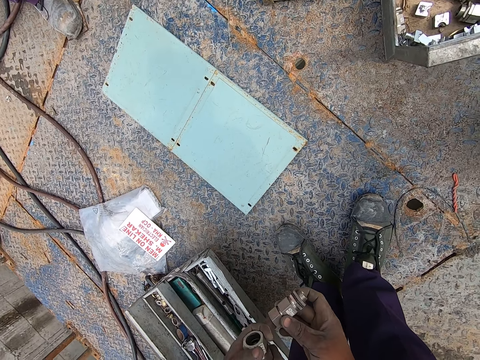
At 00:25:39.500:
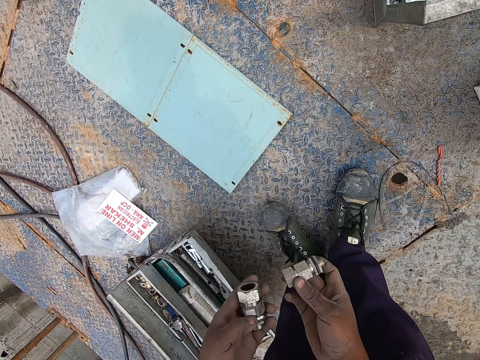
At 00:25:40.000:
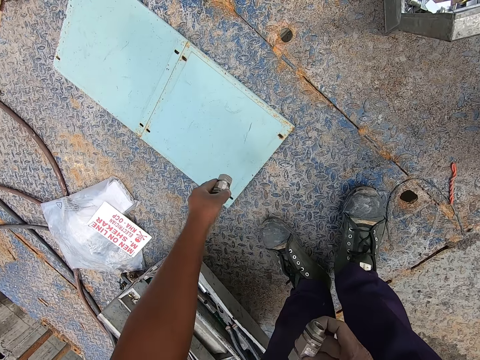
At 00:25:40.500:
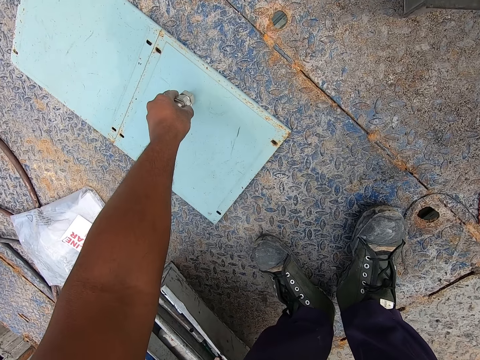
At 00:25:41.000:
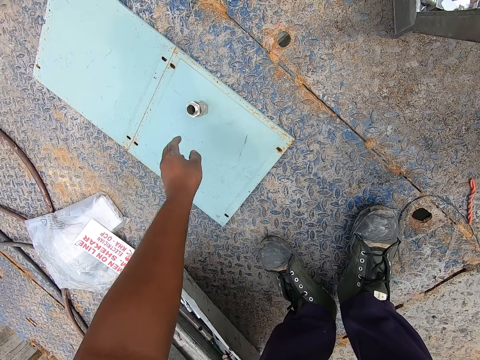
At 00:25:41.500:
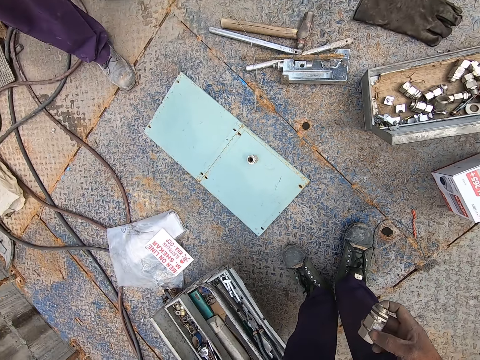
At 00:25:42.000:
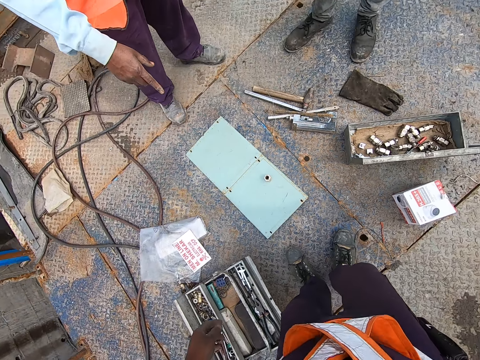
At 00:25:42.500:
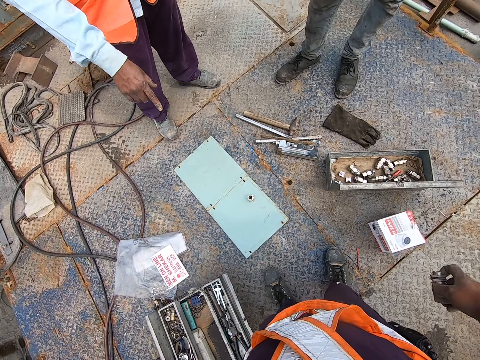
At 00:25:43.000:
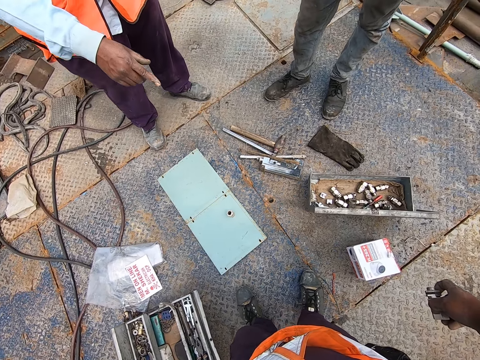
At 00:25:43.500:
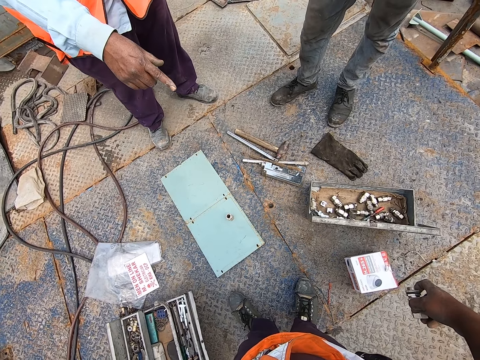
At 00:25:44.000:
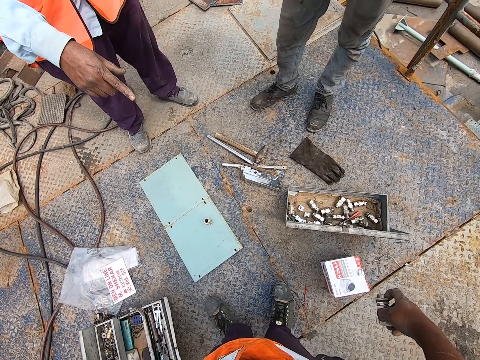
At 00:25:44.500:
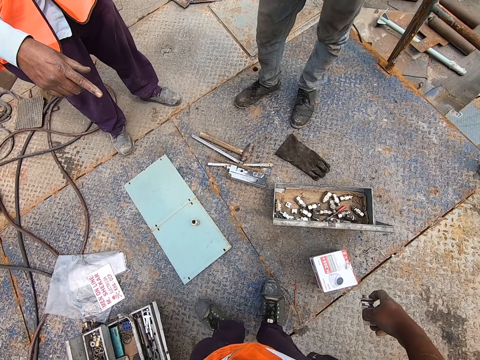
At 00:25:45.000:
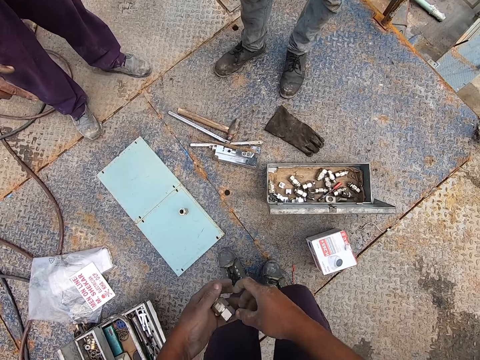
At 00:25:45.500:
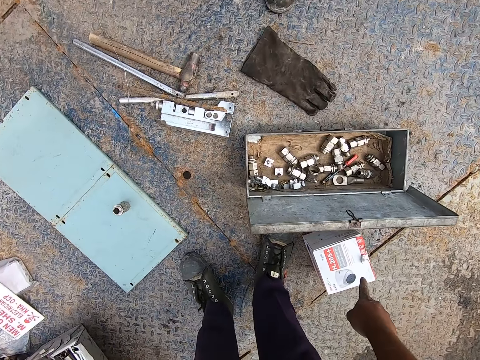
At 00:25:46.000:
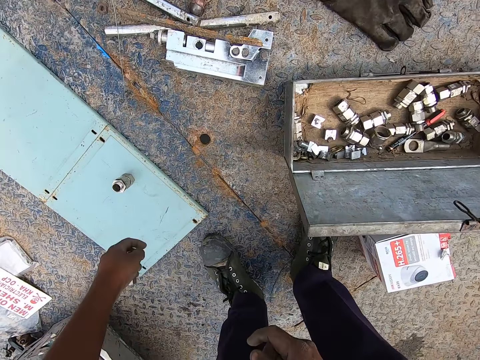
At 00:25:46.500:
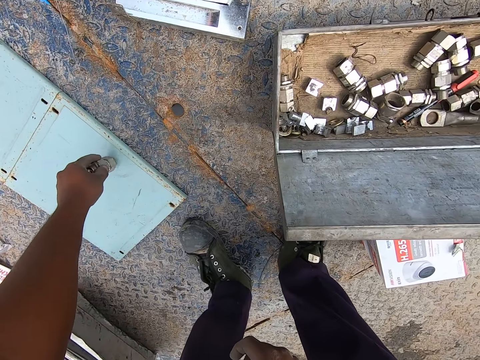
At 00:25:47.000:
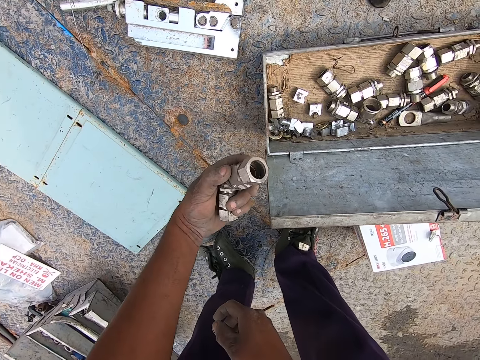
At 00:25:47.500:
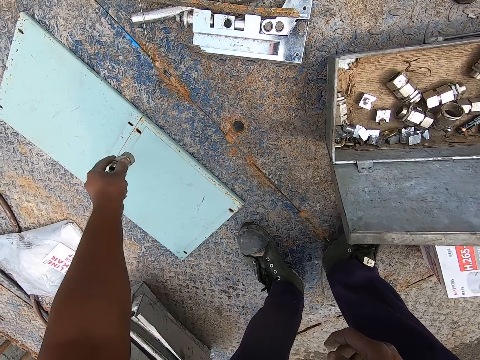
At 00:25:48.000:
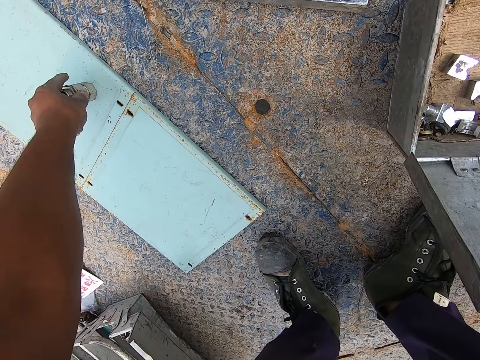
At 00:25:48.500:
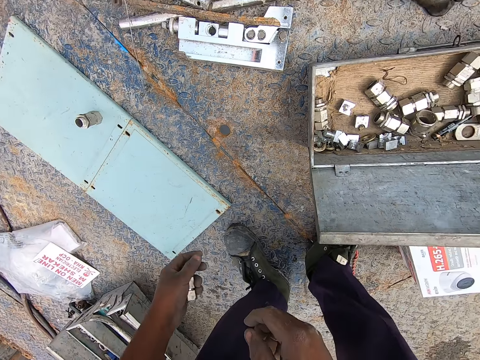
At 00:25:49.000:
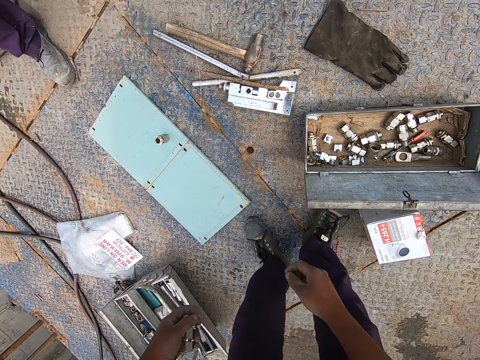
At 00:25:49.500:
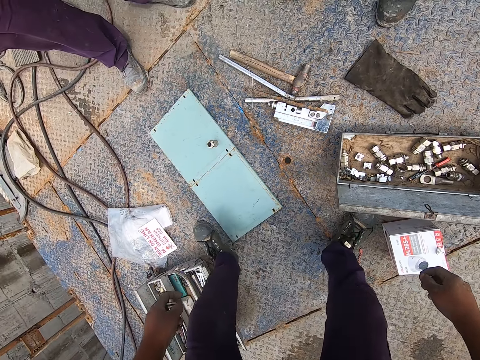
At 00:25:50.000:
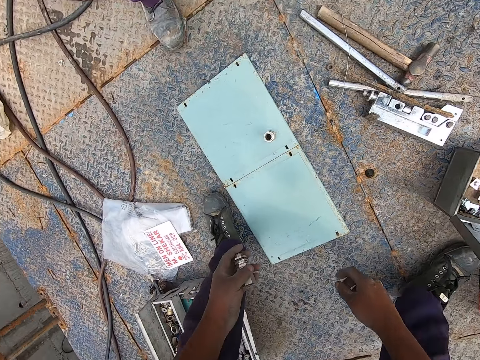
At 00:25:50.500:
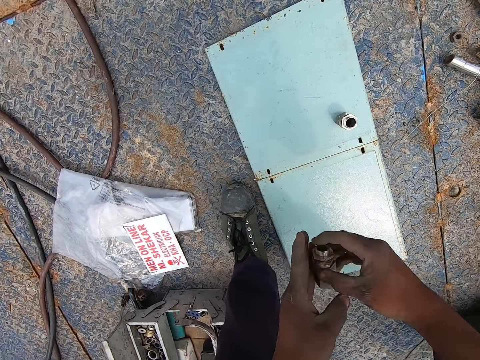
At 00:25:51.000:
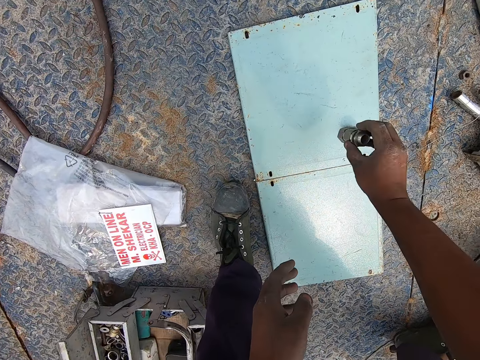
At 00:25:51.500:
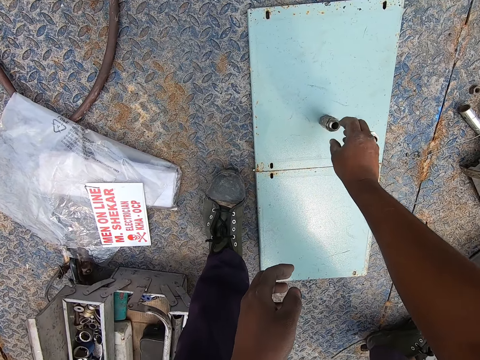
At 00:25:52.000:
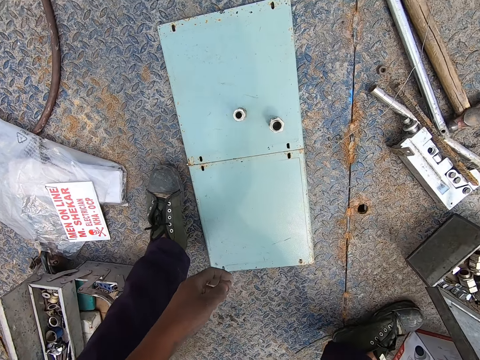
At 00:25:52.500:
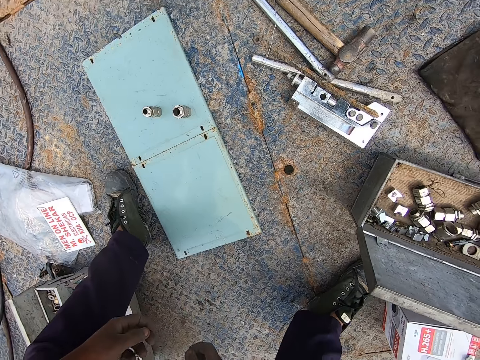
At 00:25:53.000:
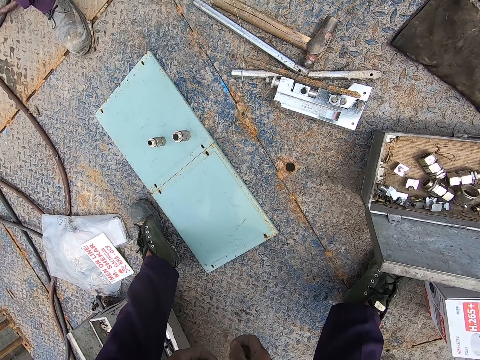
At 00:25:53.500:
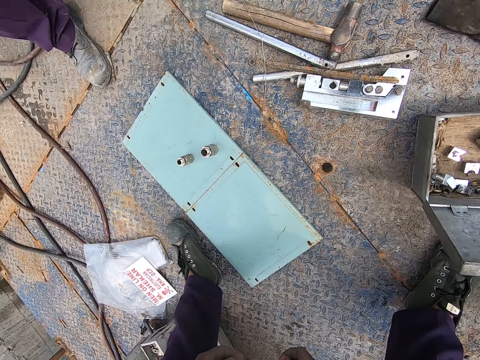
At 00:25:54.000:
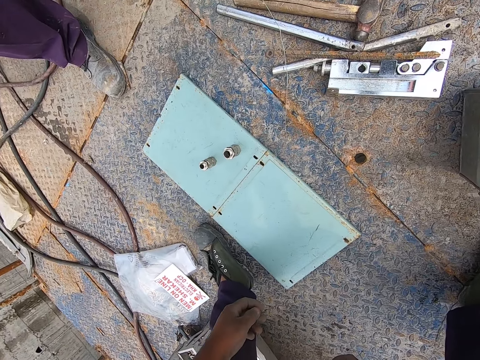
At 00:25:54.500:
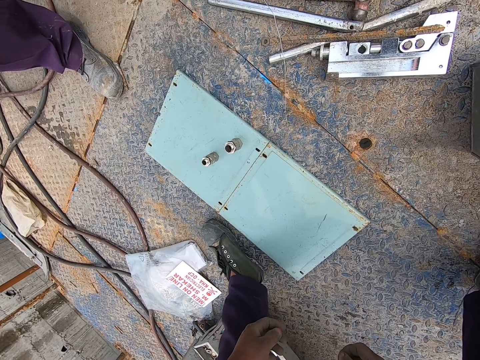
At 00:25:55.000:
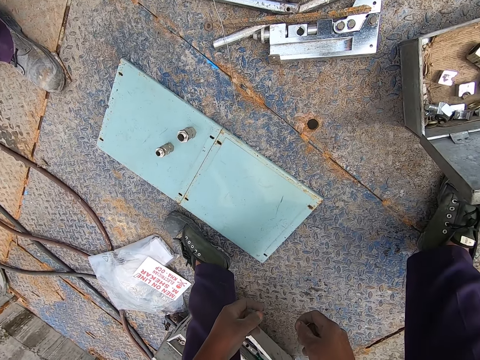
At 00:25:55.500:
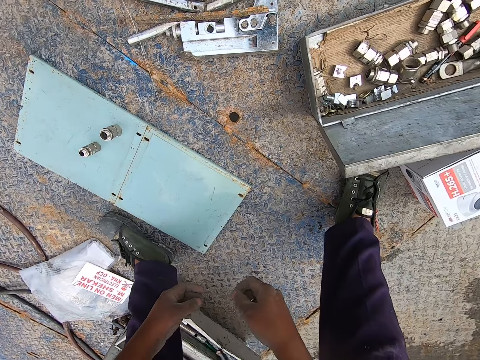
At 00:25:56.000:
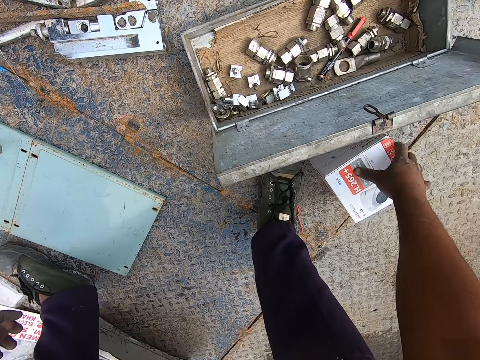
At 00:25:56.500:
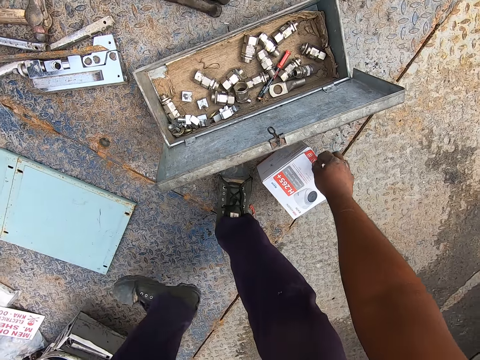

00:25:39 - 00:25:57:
The camera wearer puts the bolt on the ground. They place the connector on a metal. They converse with a man. The camera wearer picks the connector from the metal. They pick the bolt from the ground. They look at the bolt. They put the bolt on the ground. They place the connector on the metal. They put the bolt on the ground. They look at the bolts.

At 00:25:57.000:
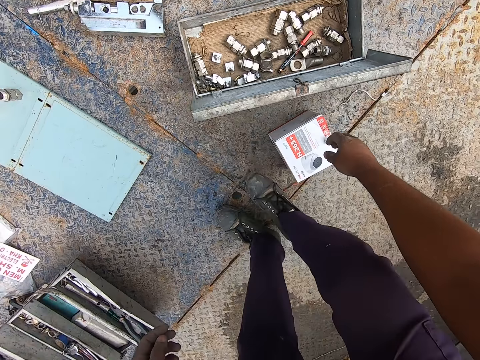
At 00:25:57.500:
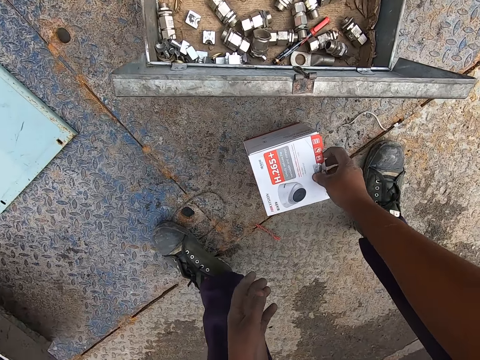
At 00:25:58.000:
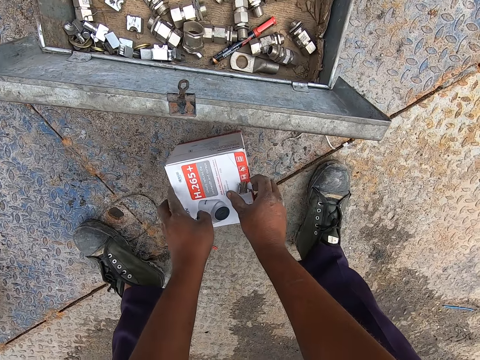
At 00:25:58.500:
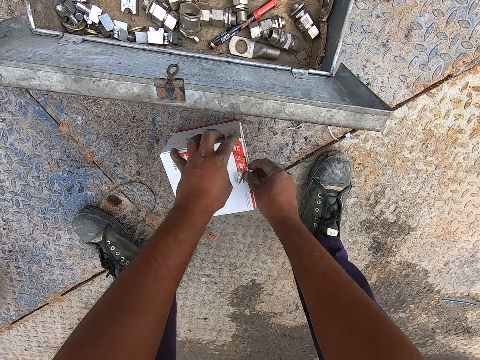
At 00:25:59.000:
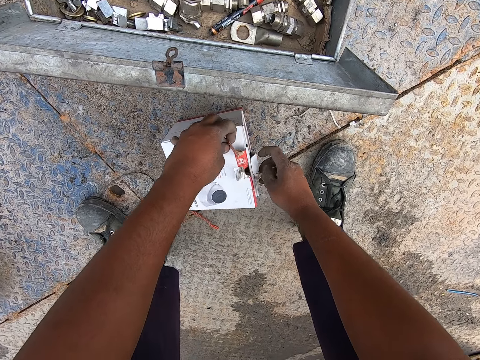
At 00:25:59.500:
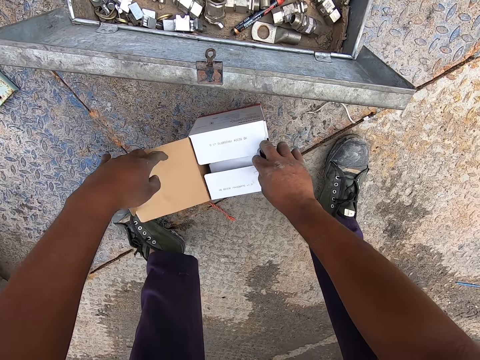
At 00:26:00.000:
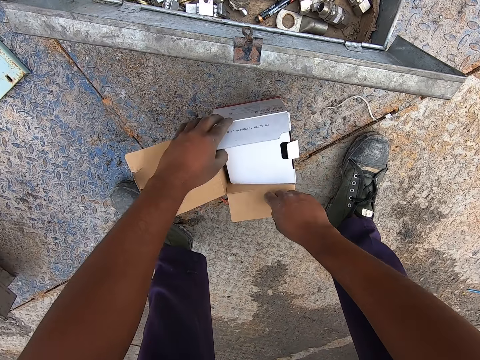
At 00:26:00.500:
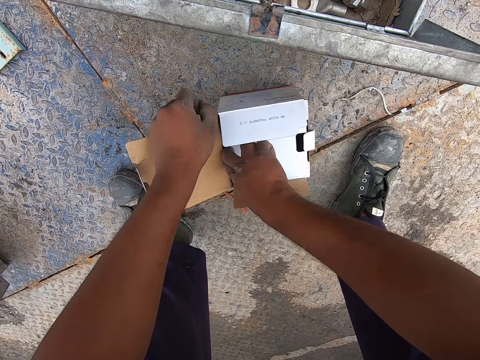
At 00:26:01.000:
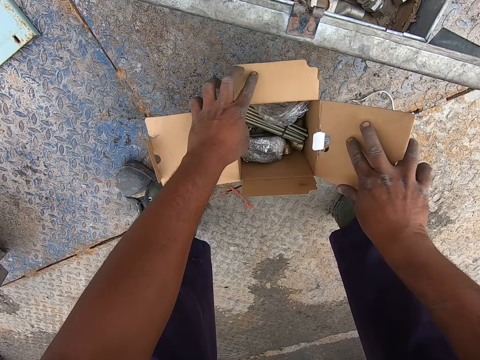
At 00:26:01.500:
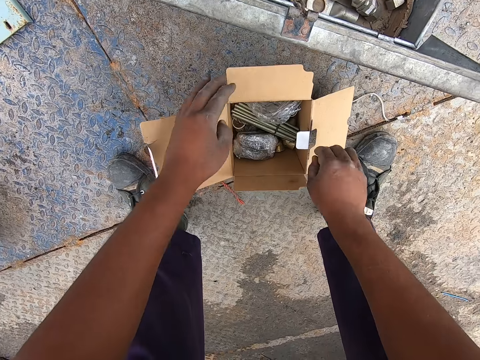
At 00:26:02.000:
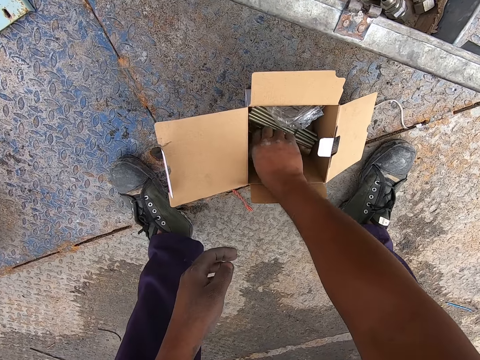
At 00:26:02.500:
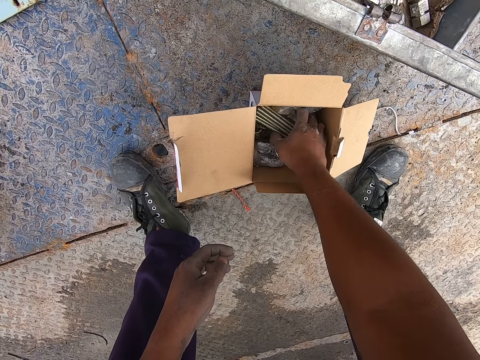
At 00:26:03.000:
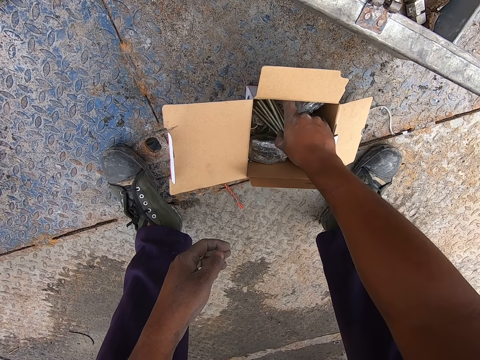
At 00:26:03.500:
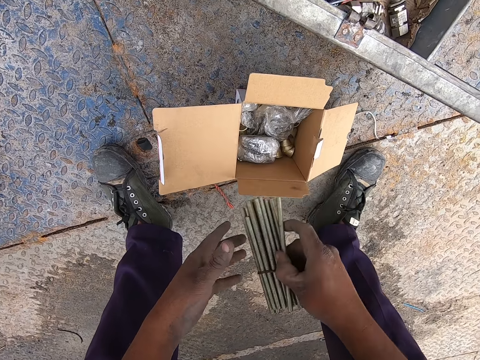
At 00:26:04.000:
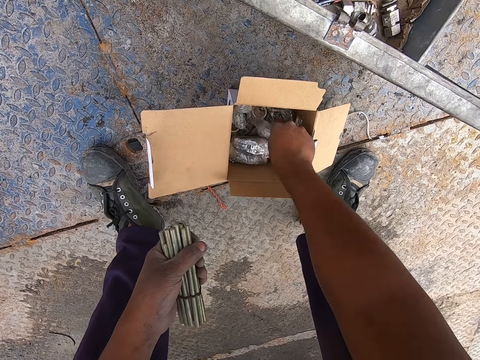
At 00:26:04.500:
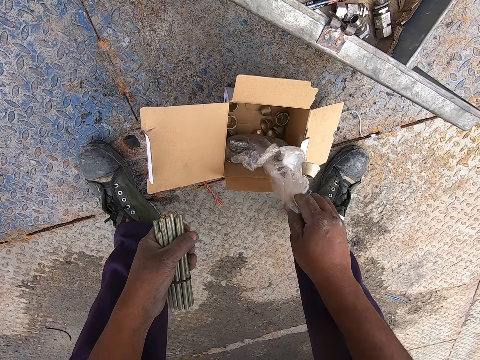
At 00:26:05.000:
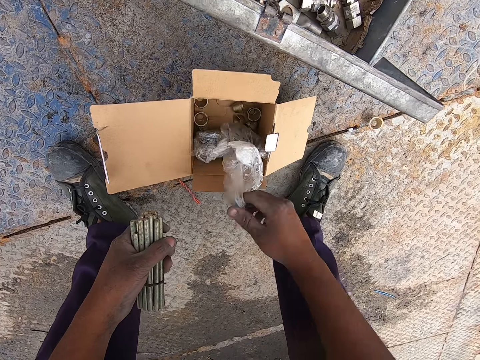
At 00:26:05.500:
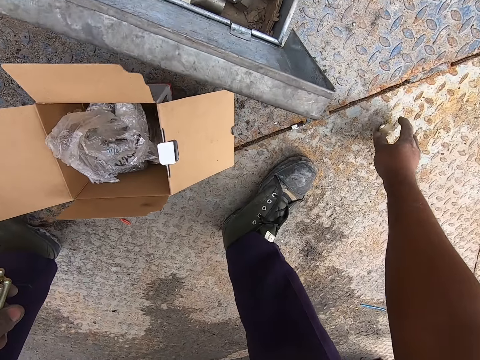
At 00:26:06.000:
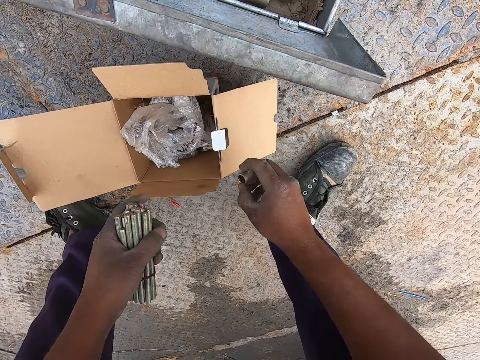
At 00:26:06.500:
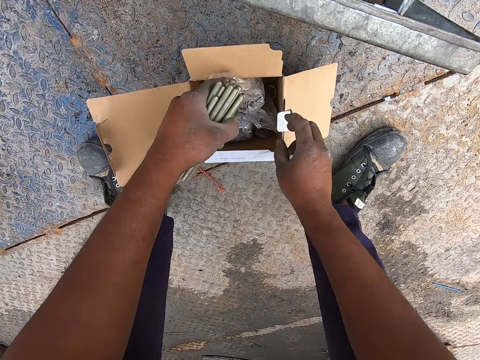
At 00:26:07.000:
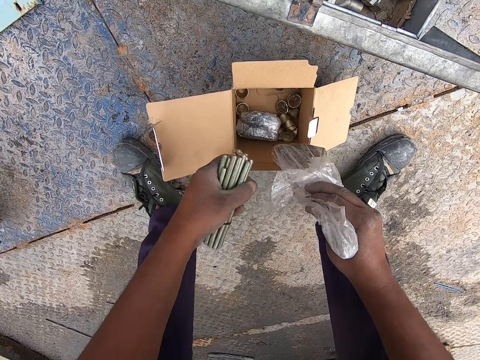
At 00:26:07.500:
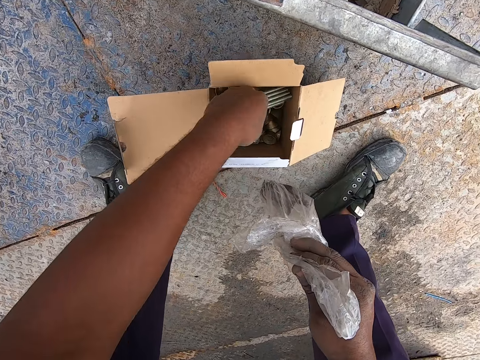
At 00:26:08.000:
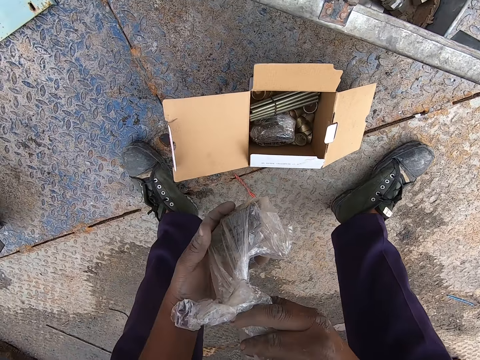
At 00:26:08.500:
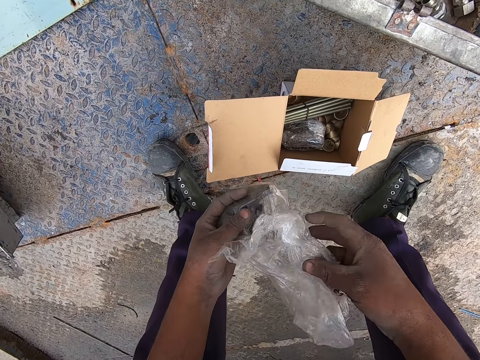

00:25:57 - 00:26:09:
The camera wearer opens the box. They pick rods from the box. They remove the package from the box. They pick a polythene paper from the box. They put a golden bolt in the box. They pick a metal from the ground. They drop the rods in the box. They return the package in the box.
